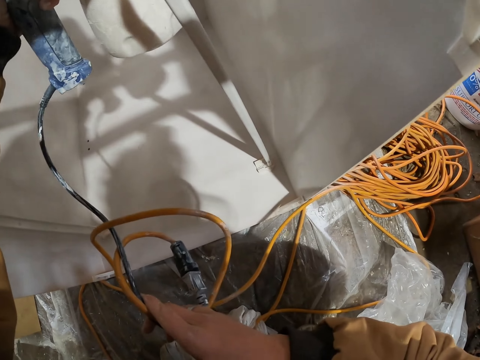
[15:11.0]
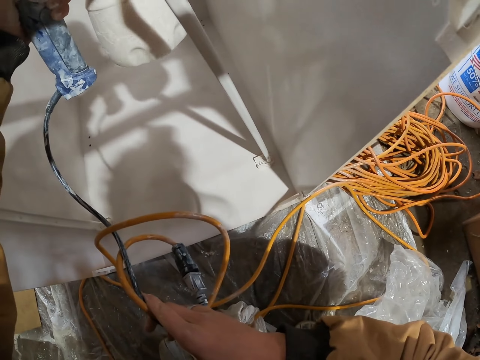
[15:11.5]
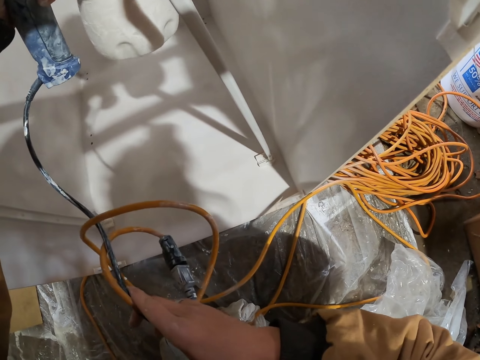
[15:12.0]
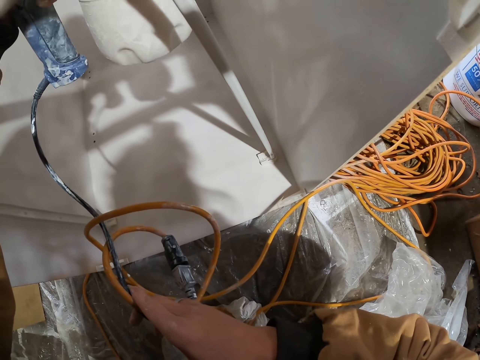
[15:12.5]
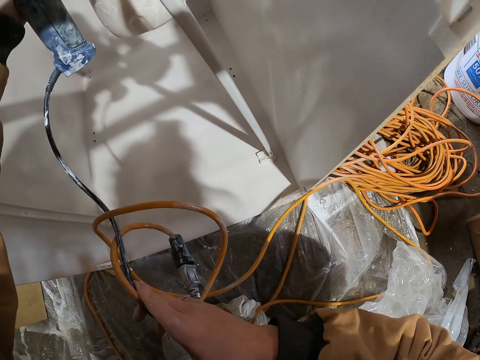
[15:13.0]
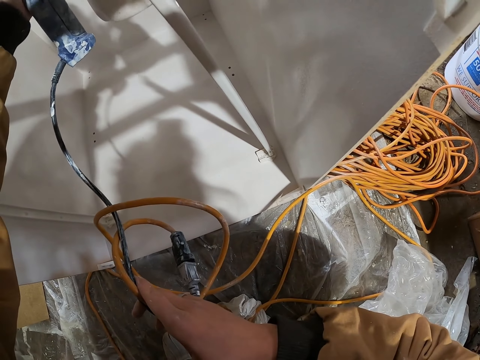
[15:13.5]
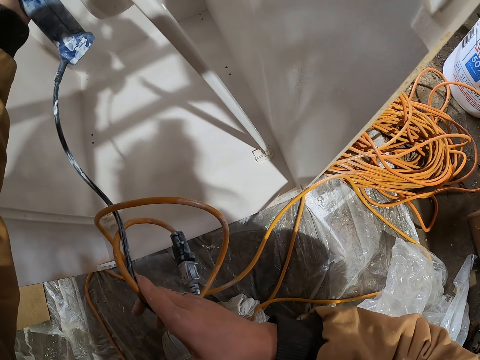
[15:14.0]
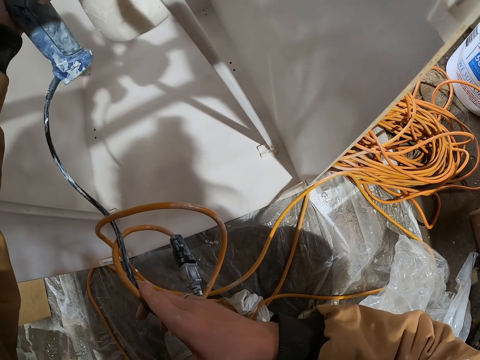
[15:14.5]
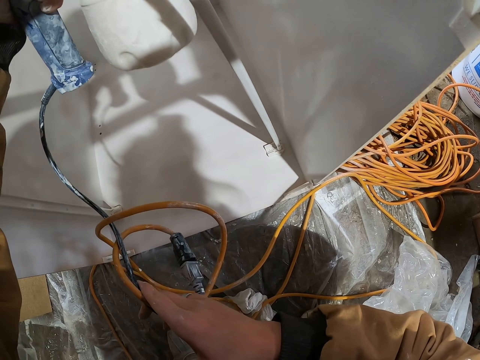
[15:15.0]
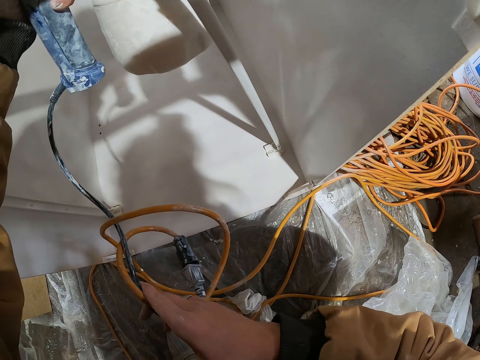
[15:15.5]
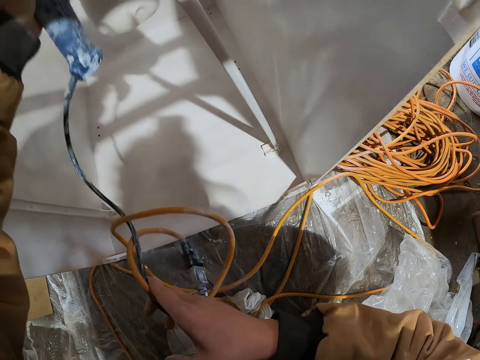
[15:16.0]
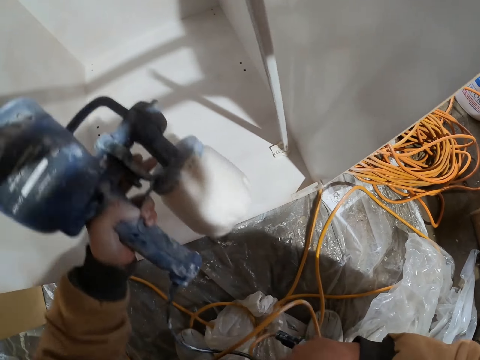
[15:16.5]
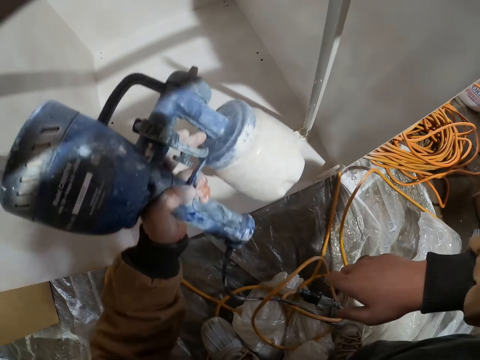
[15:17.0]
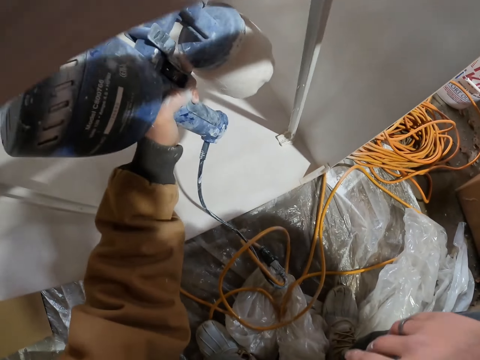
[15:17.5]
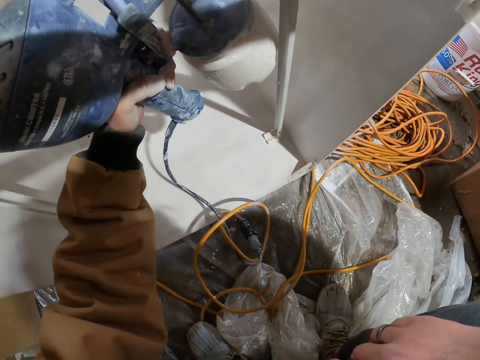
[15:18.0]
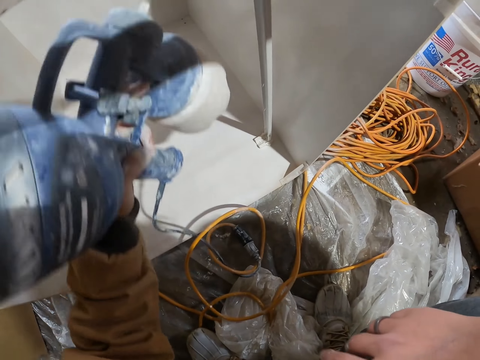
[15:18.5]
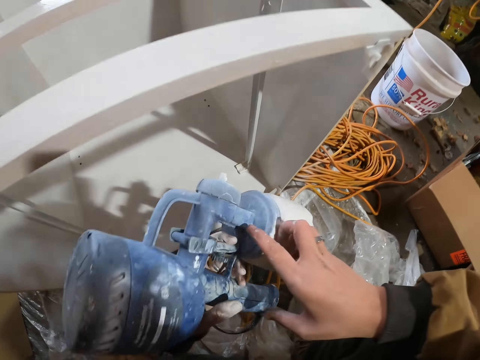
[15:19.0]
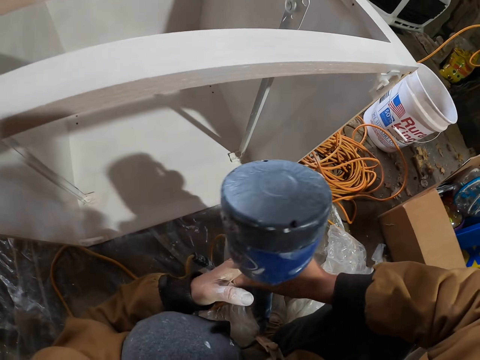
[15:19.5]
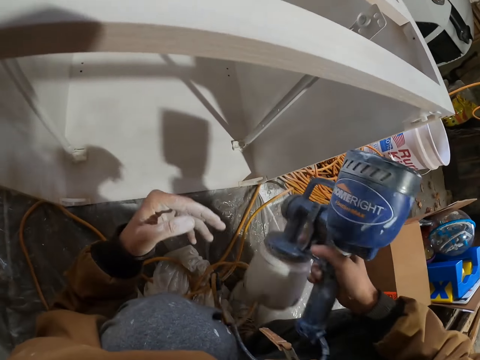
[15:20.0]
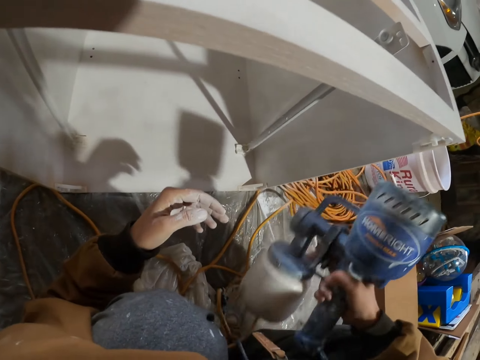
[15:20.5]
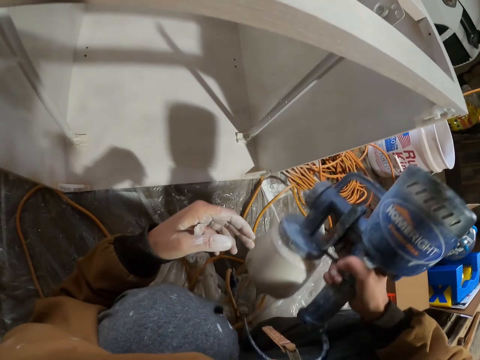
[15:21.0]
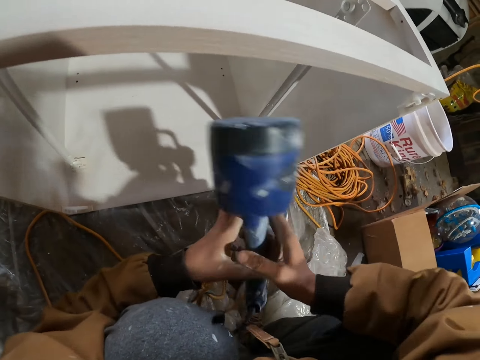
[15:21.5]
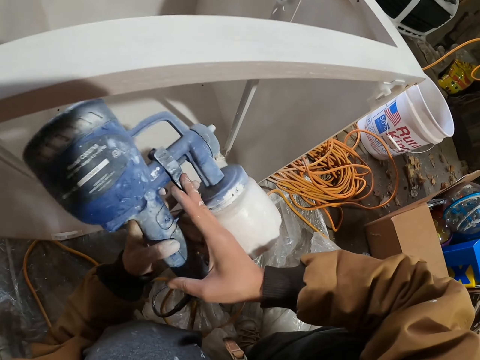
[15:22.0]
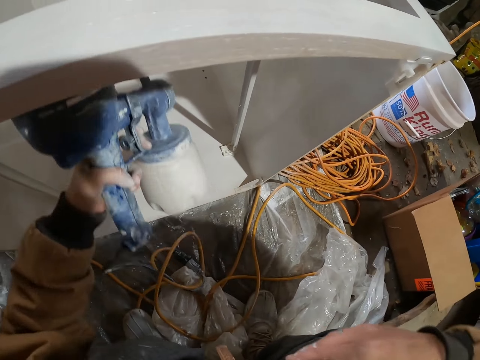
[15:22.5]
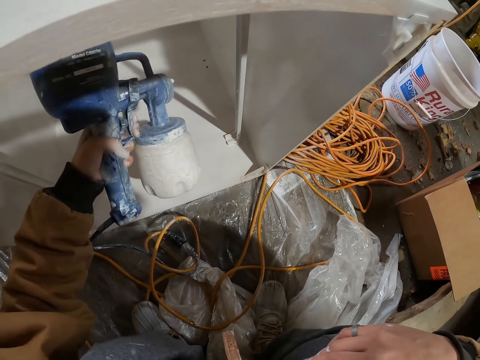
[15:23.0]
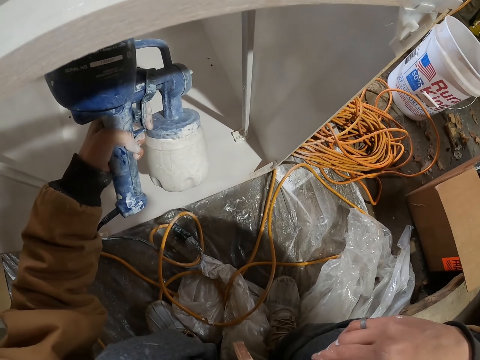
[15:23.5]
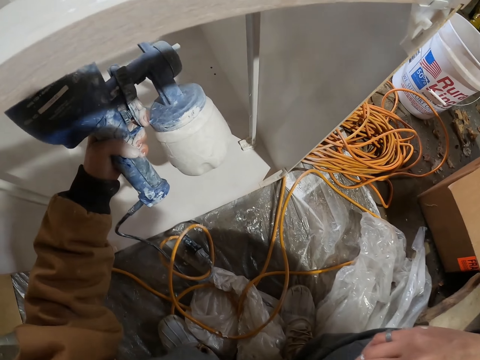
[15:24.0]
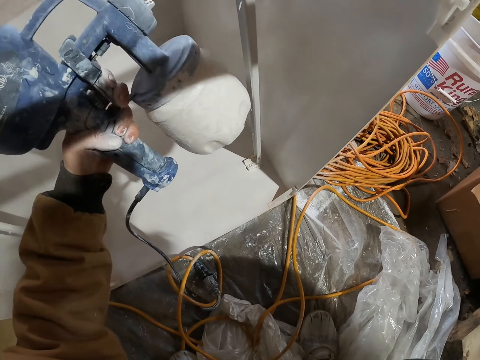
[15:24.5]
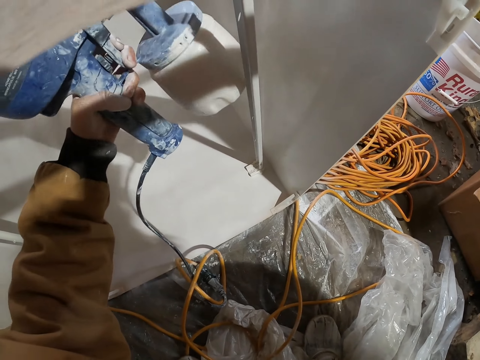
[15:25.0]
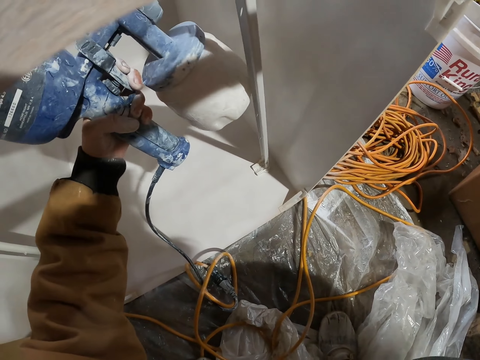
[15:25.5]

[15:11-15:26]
The camera wearer switches the paint sprayer to the other hand, the right hand. They shake the paint sprayer. They switch the paint sprayer to the other hand, the left hand. They spray paint on the furniture with the paint sprayer.

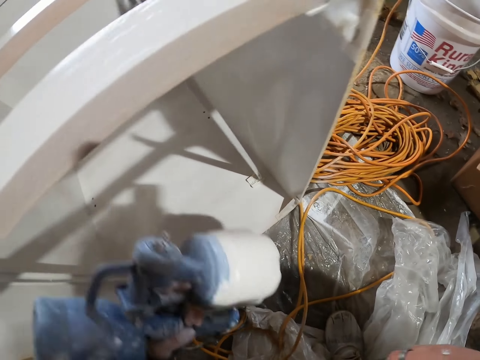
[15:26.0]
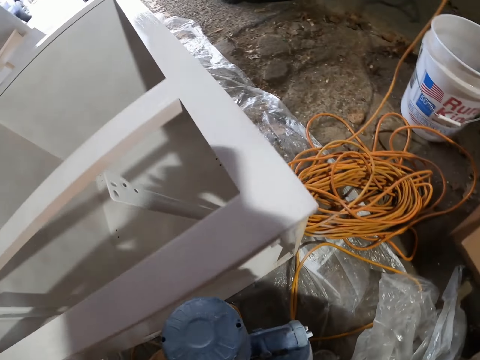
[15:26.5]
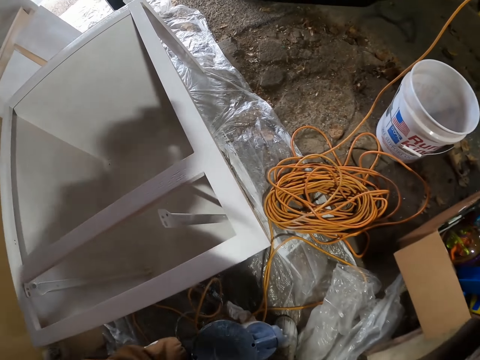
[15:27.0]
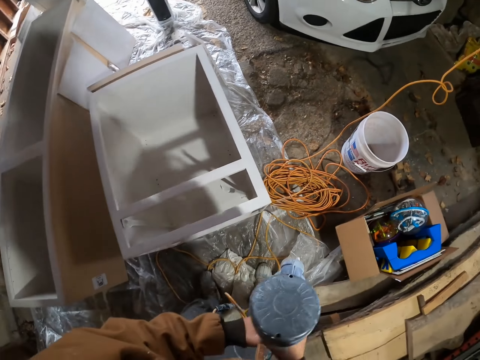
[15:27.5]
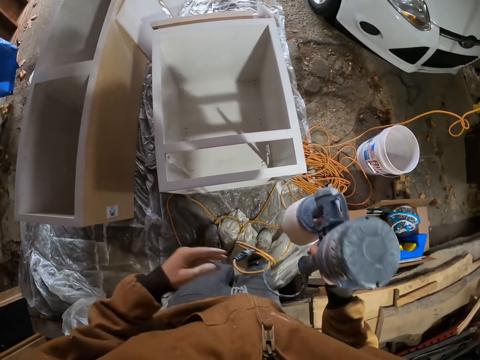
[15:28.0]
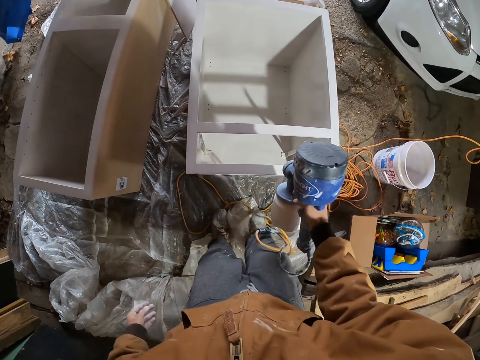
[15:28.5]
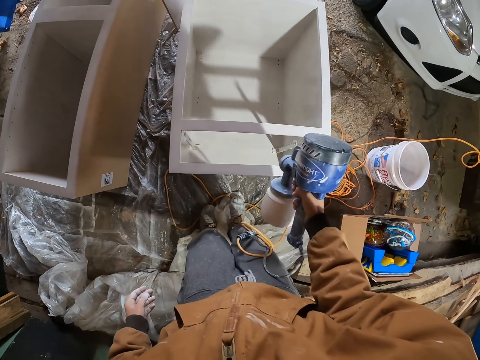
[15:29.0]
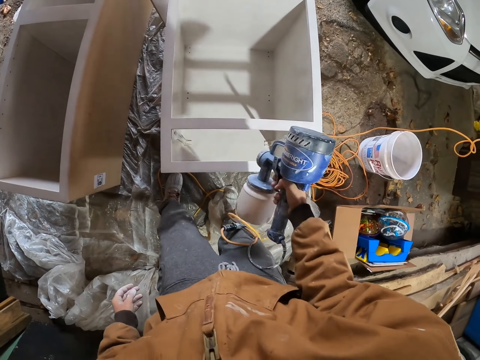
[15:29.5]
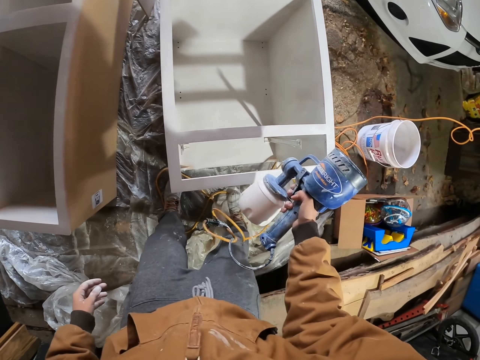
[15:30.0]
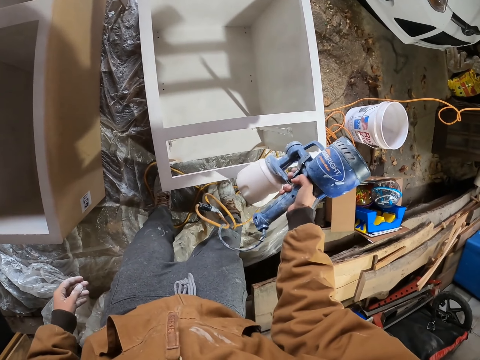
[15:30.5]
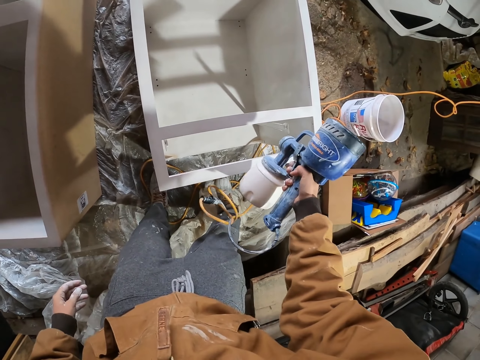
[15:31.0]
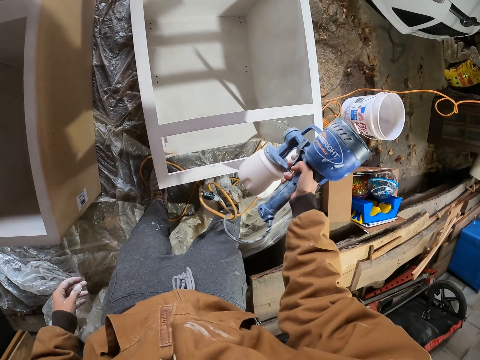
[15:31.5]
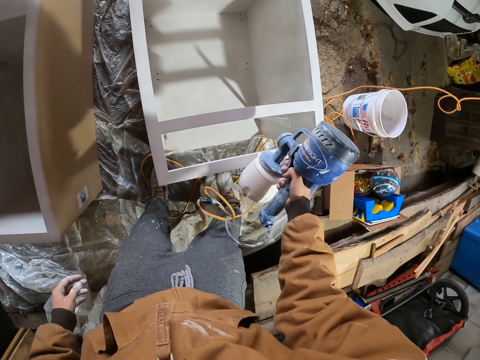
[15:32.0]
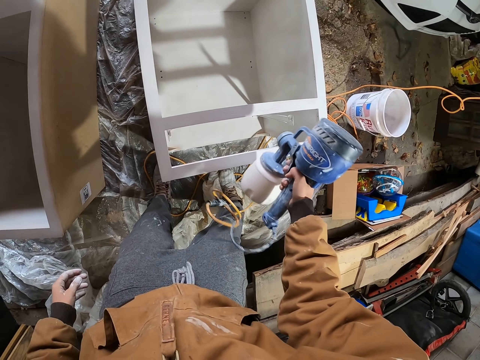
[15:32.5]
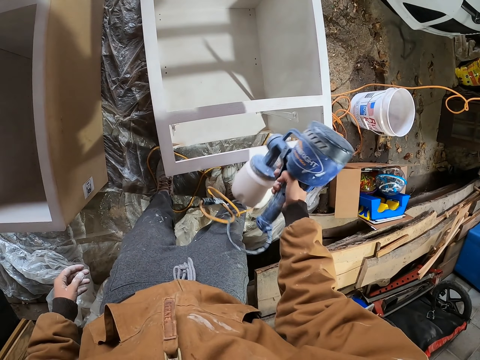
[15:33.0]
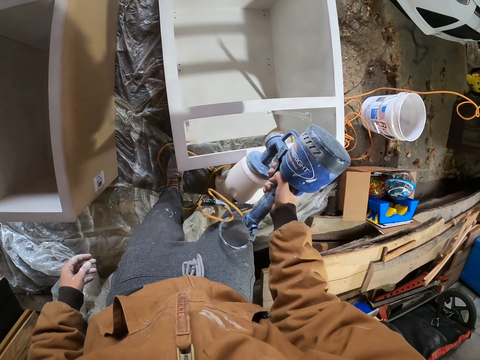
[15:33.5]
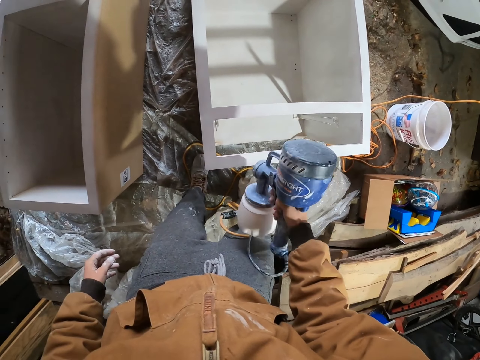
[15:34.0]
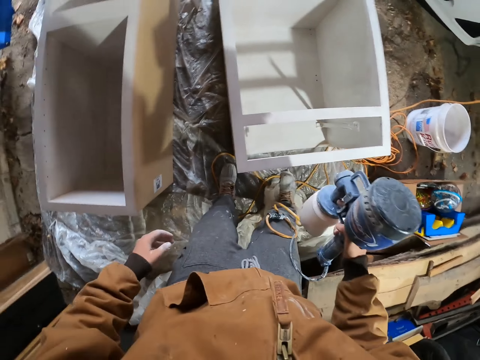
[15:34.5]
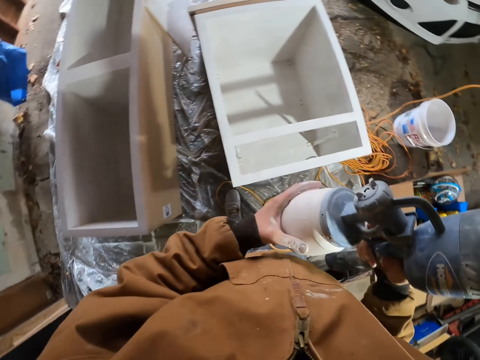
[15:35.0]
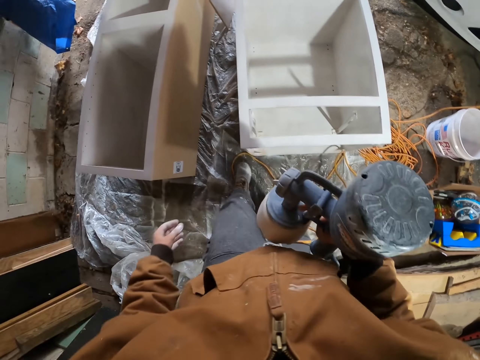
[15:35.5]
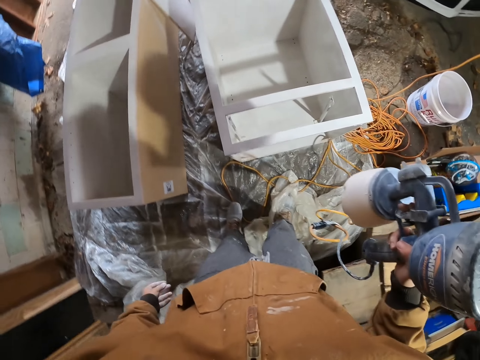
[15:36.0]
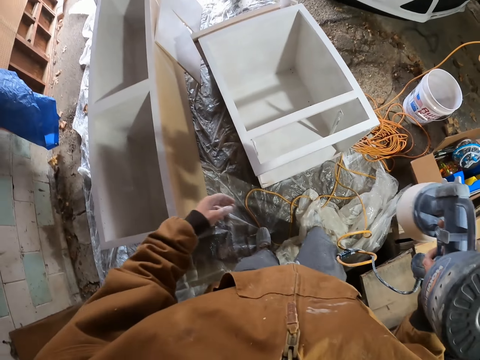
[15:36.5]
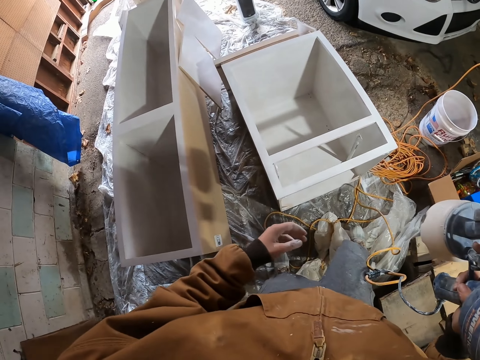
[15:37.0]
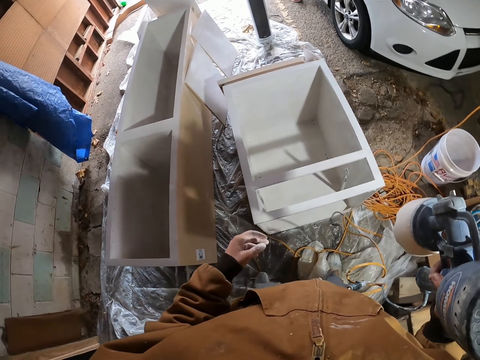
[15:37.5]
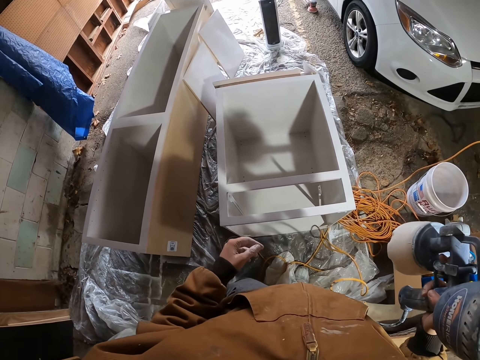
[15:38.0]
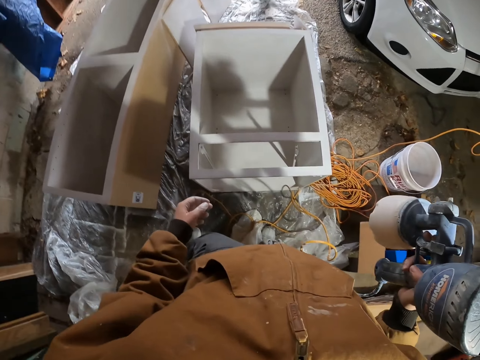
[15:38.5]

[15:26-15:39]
The camera wearer stands up. He switches a paint sprayer or paint gun to the other hand. He takes the paint gun with his right hand. He sprays paint on furniture with the paint sprayer. He holds the paint sprayer with the other hand.
